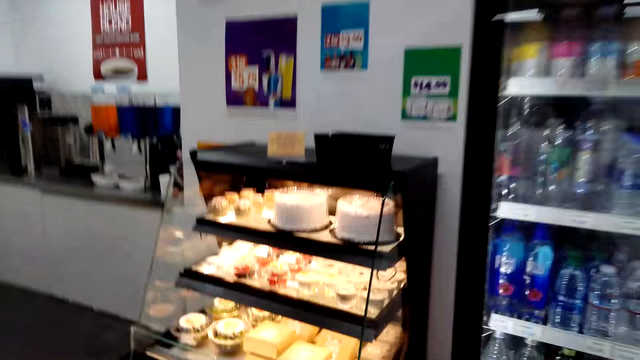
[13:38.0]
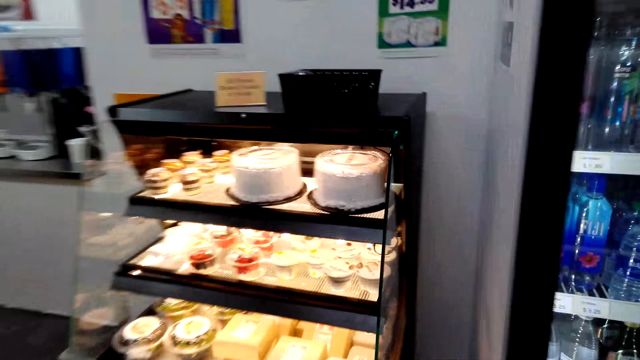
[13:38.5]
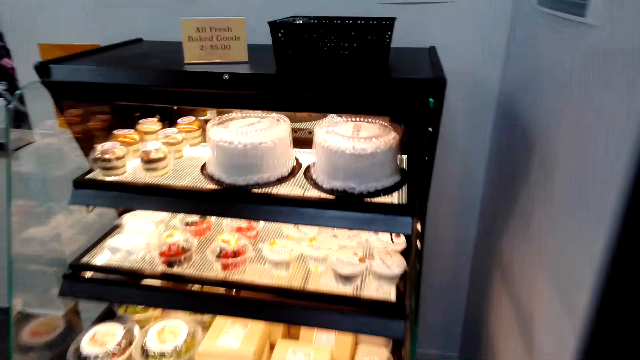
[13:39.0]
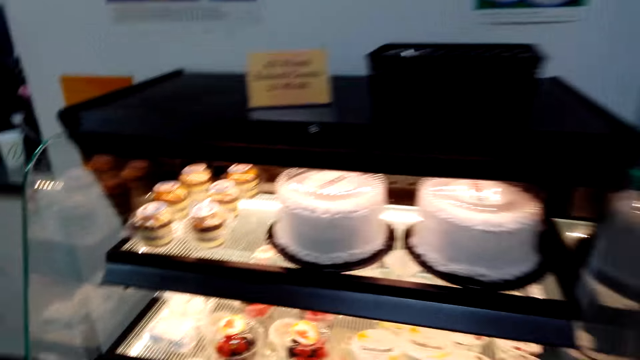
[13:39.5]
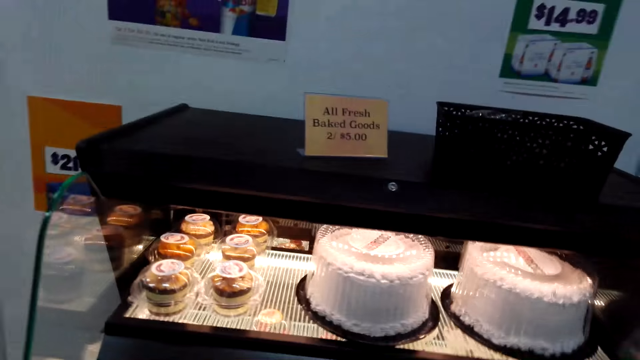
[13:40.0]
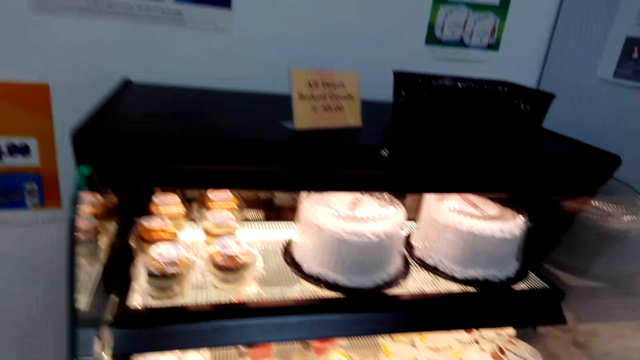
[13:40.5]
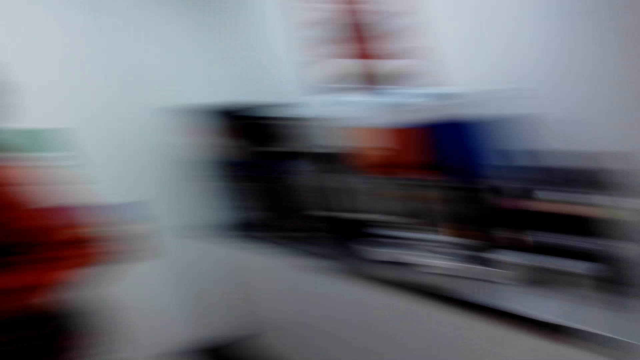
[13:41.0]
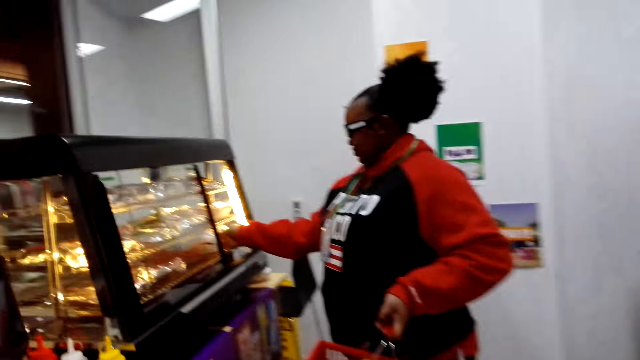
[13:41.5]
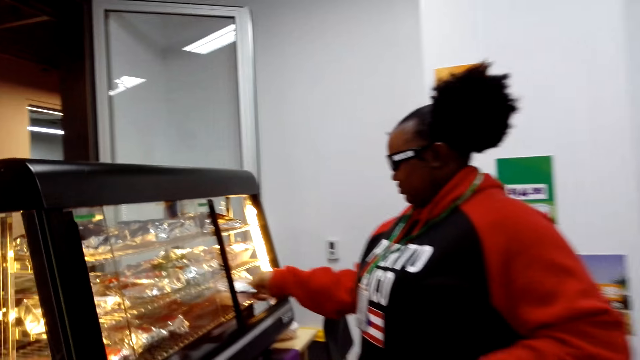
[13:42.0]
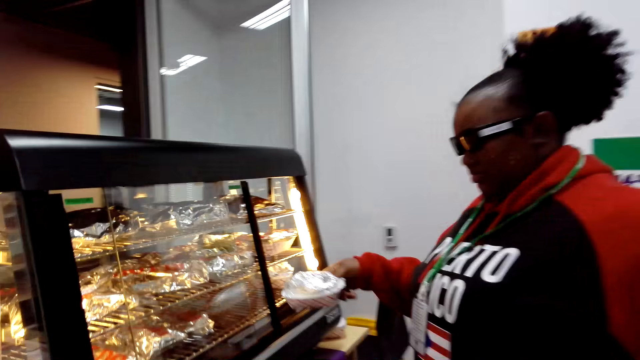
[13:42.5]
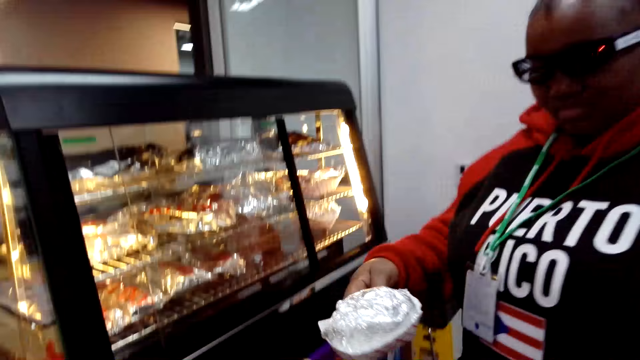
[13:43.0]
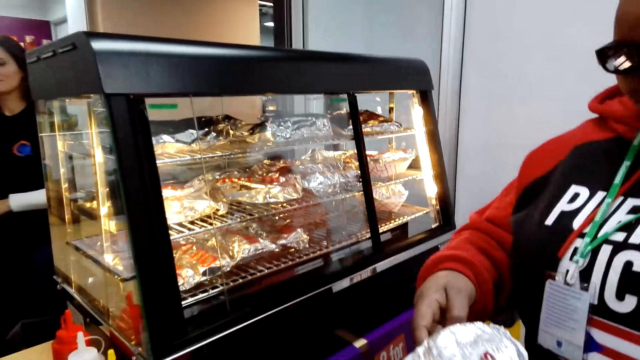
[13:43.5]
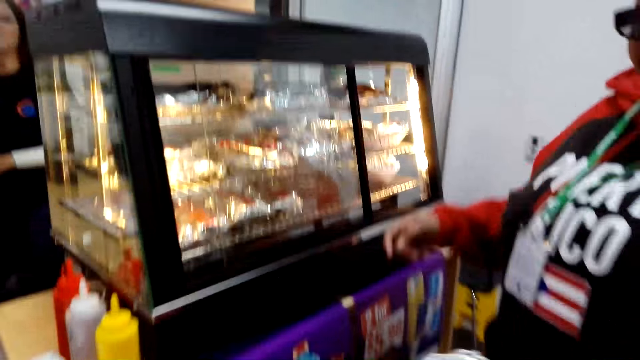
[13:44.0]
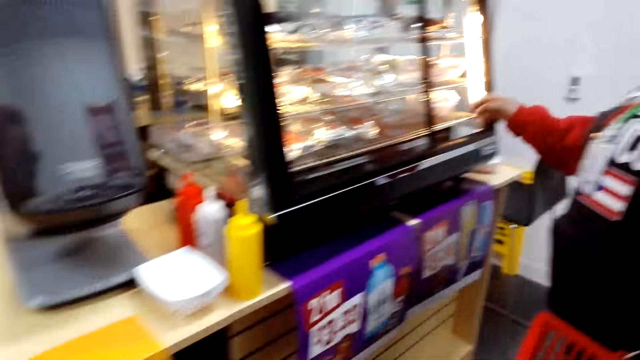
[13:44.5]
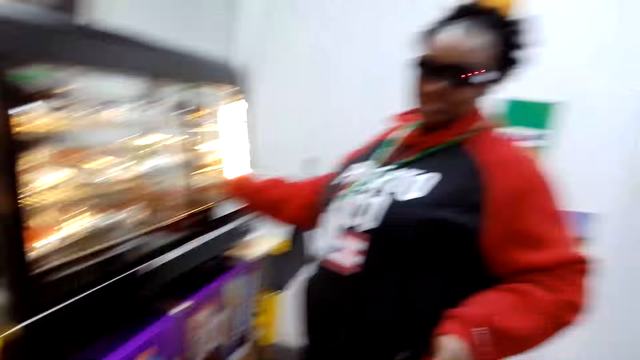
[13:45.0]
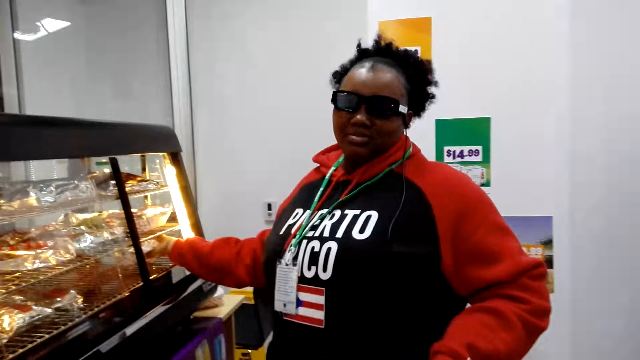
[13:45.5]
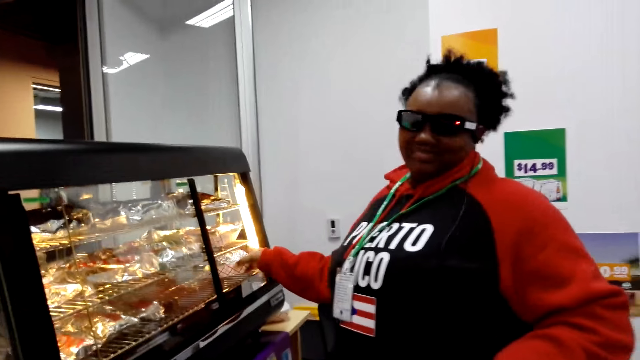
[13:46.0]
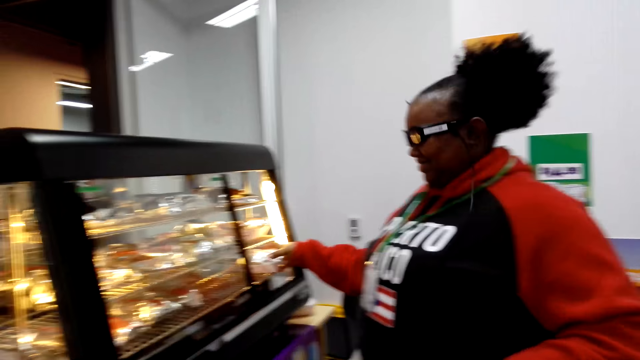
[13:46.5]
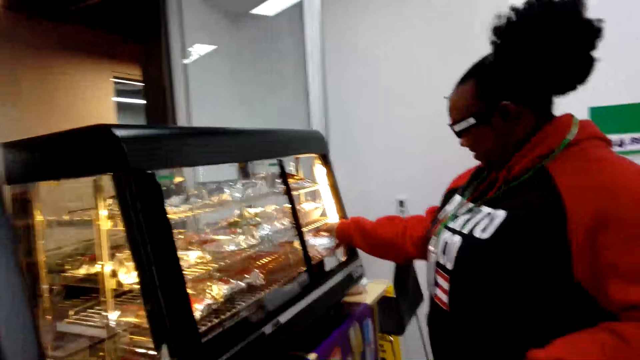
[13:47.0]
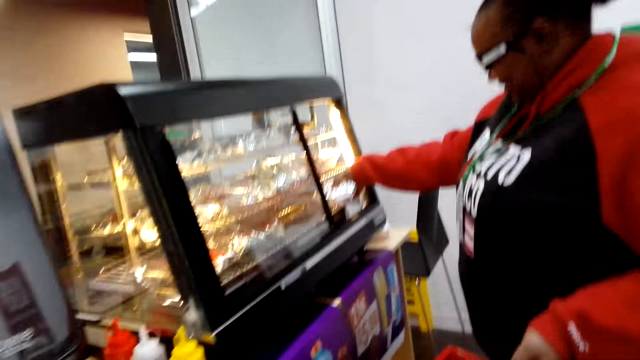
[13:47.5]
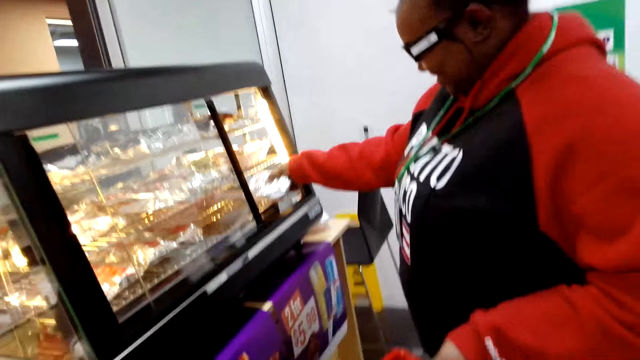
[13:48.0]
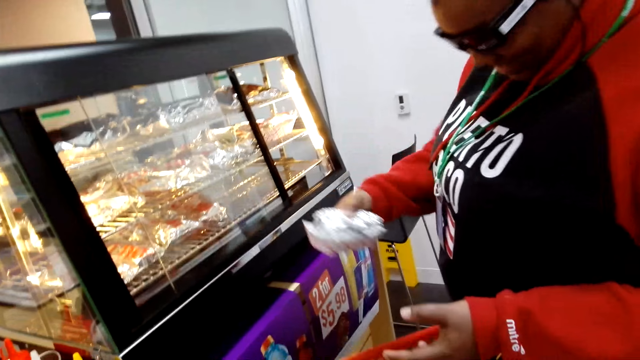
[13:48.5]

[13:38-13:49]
The camera wearer looks at the cake. A woman picks a hotdog. The woman picks a plate and hands the camera wearer the plate. The woman picks the plate.

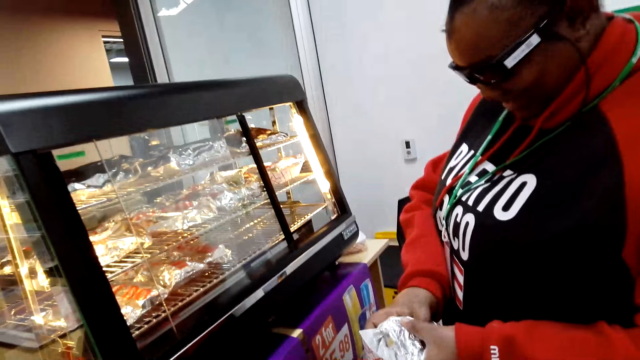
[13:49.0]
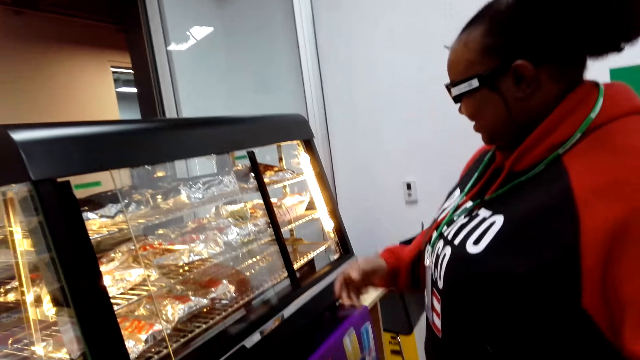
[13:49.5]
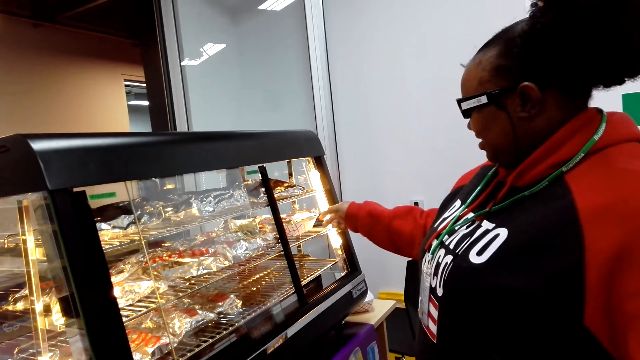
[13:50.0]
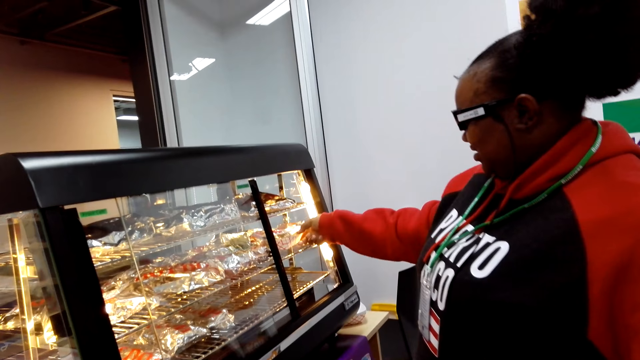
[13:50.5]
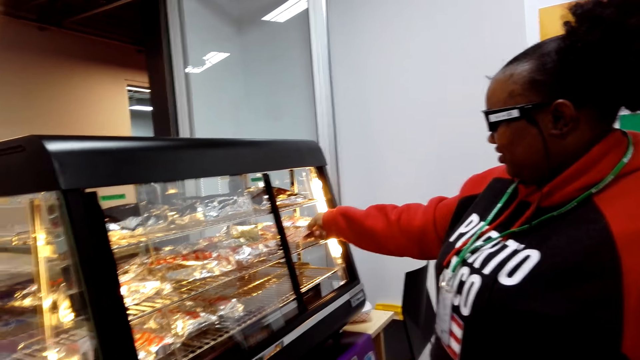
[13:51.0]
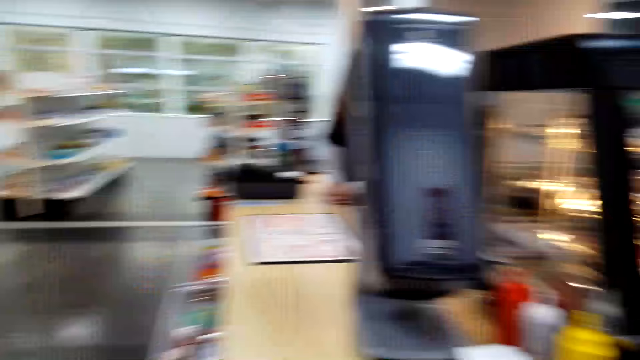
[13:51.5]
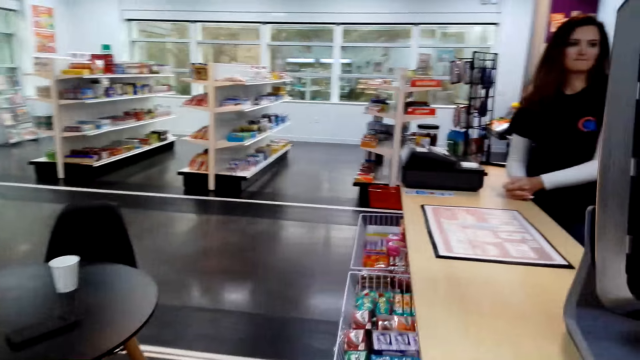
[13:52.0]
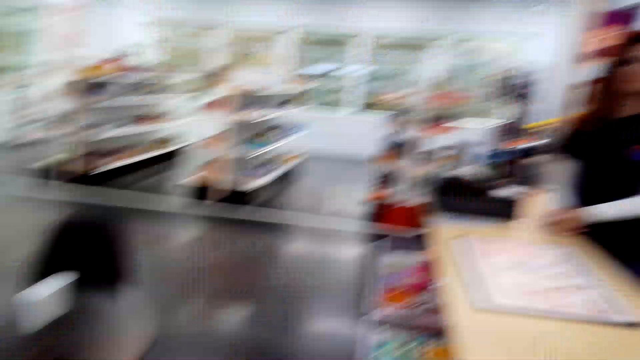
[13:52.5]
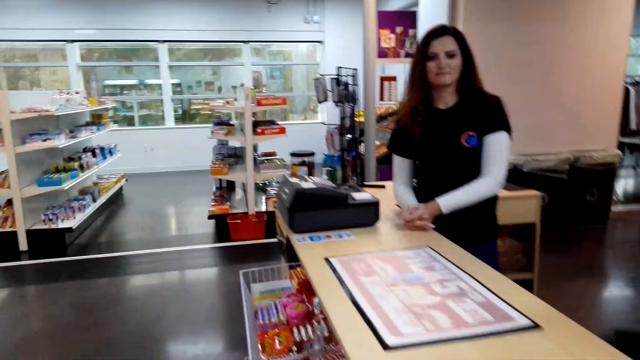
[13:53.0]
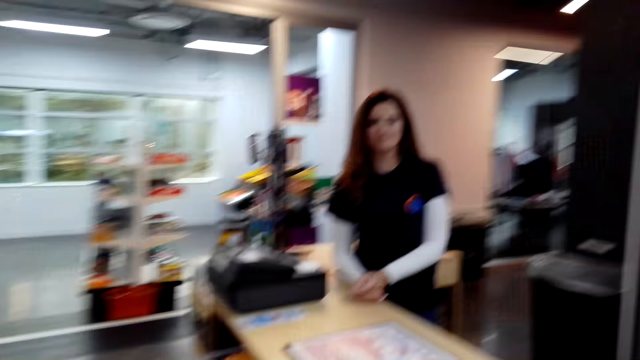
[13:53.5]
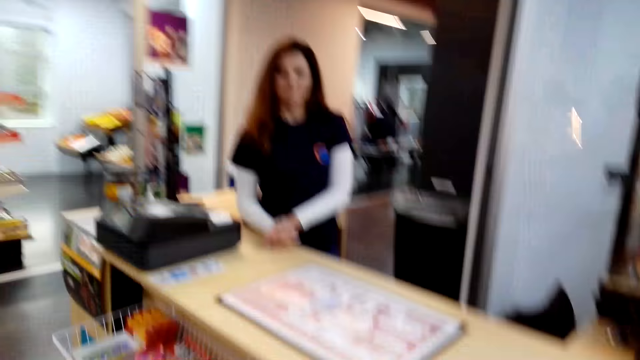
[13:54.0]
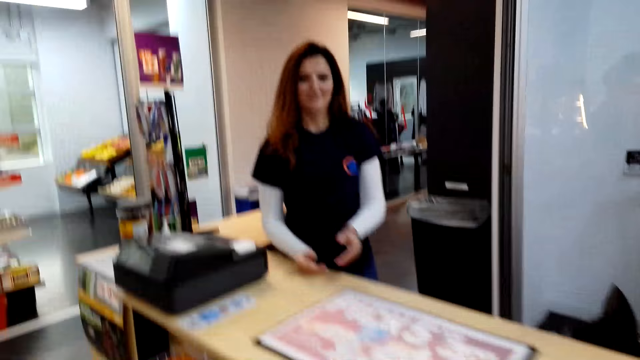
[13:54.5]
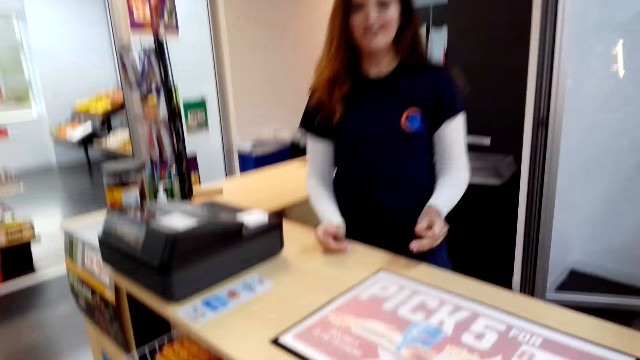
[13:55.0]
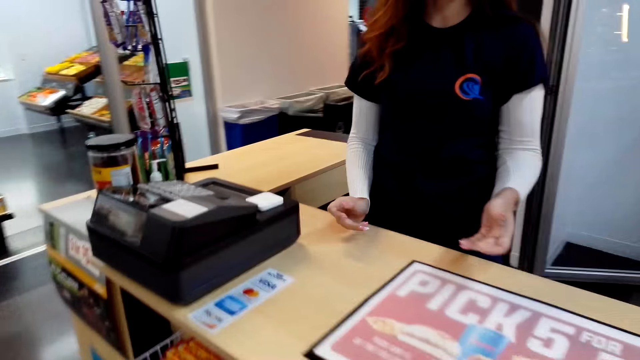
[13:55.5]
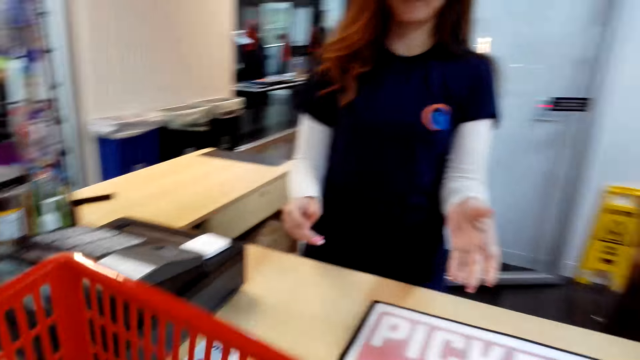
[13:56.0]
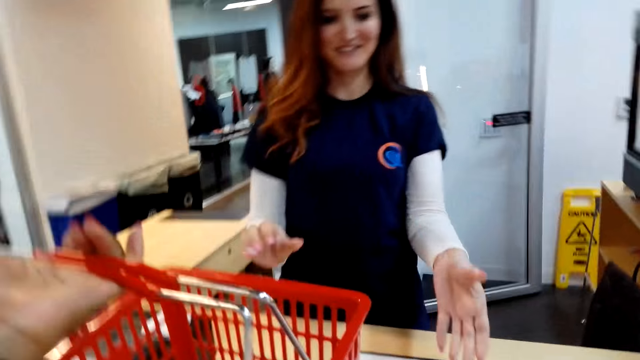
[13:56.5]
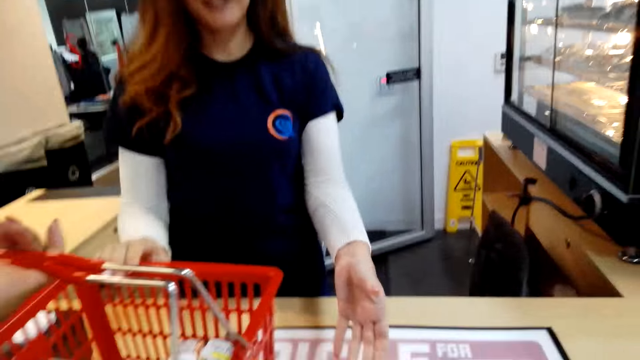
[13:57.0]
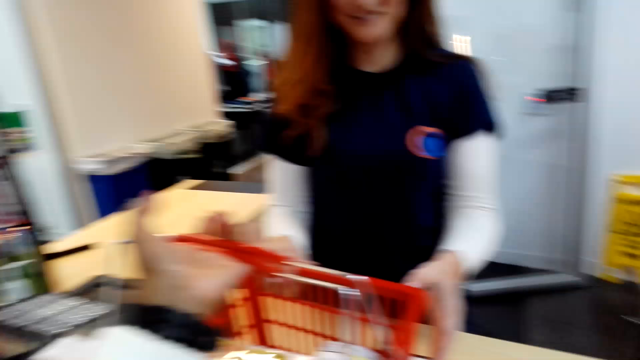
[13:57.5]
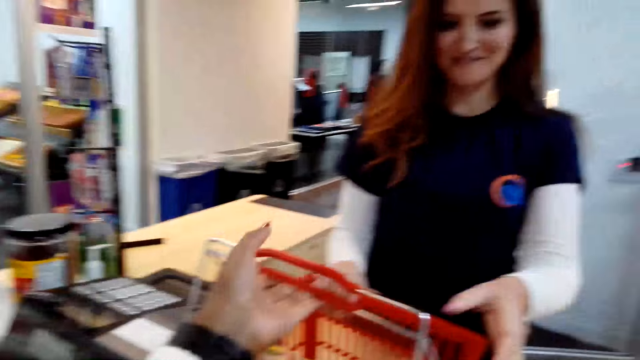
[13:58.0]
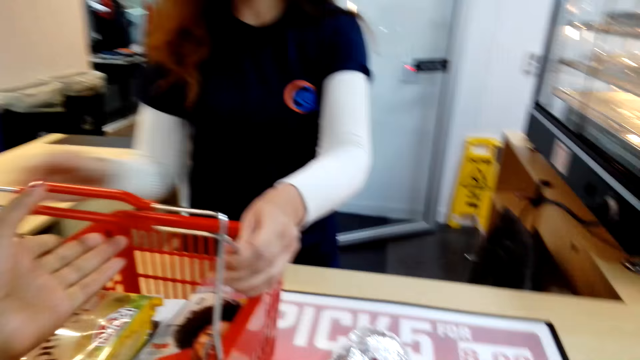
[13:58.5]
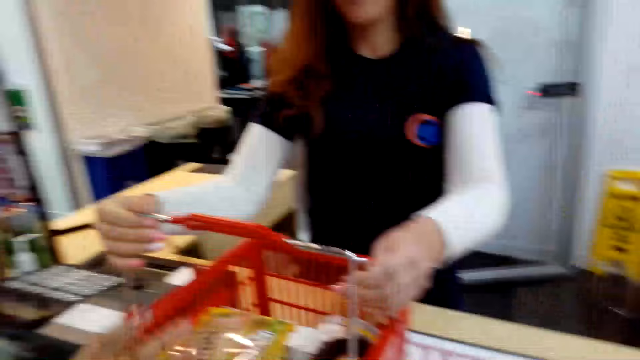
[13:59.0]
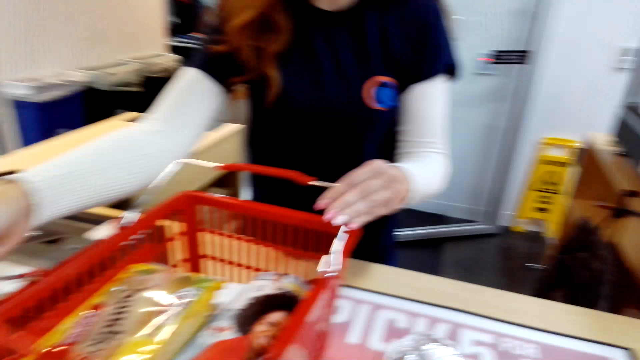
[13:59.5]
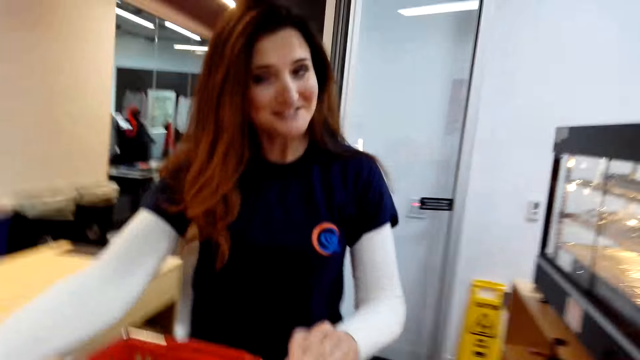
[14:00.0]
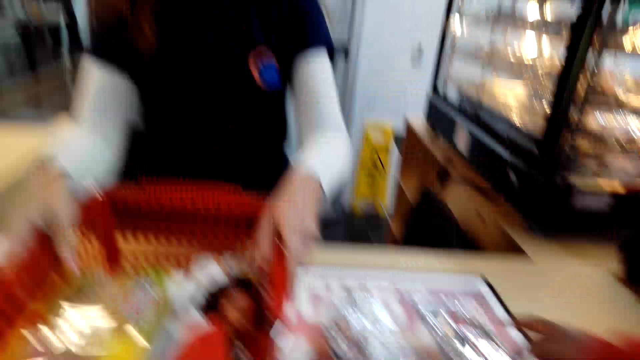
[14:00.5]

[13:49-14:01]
A woman picks a plate. The camera wearer walks around the supermarket. They converse with a cashier. They hand the cashier a shopping basket. They put the shopping bucket on the cashier table.
